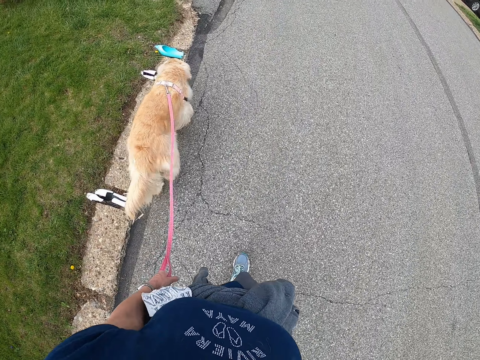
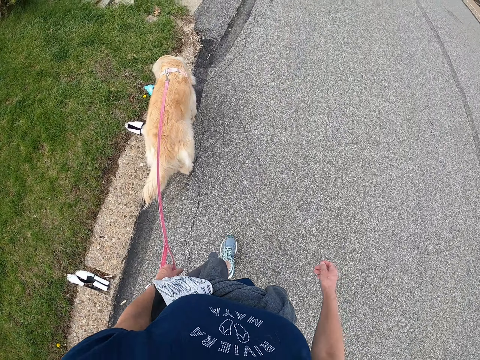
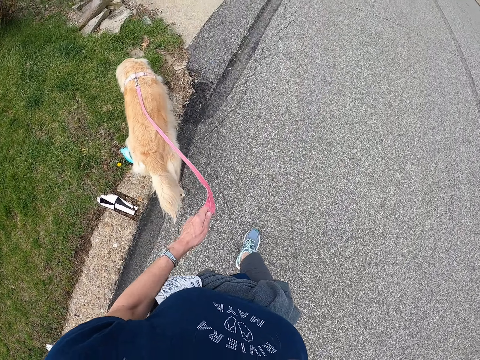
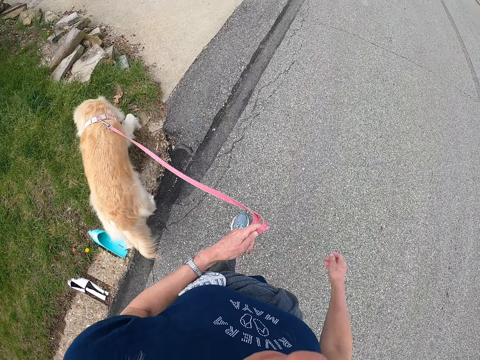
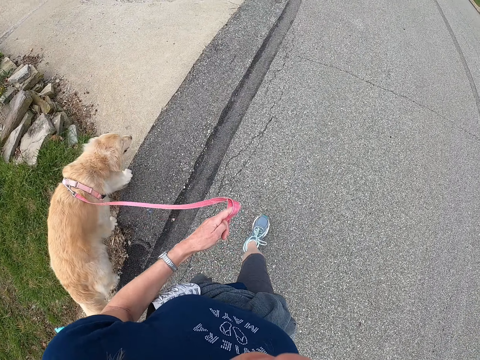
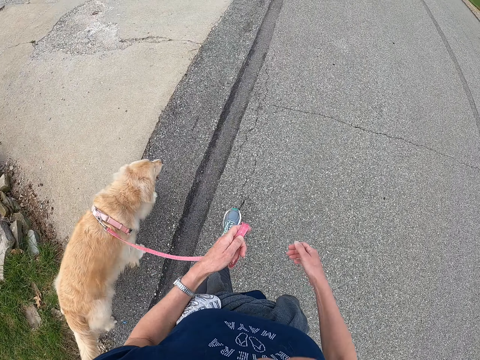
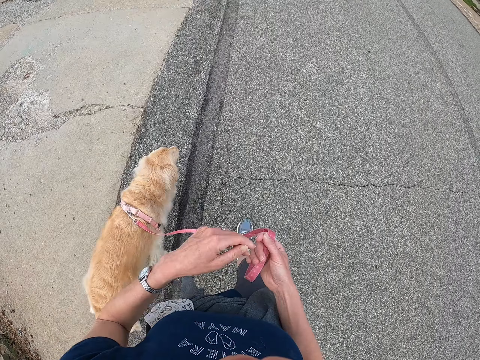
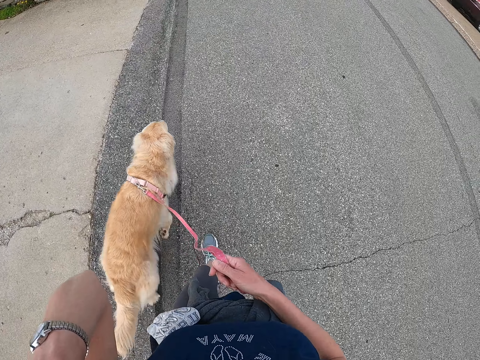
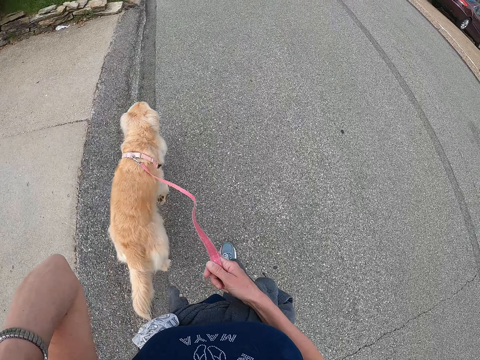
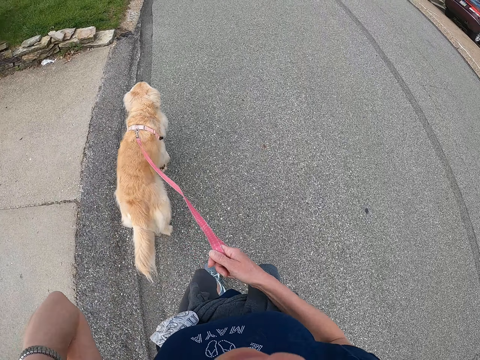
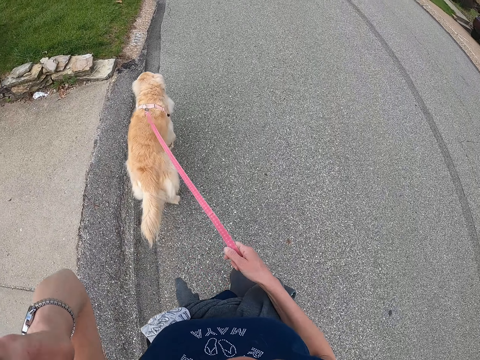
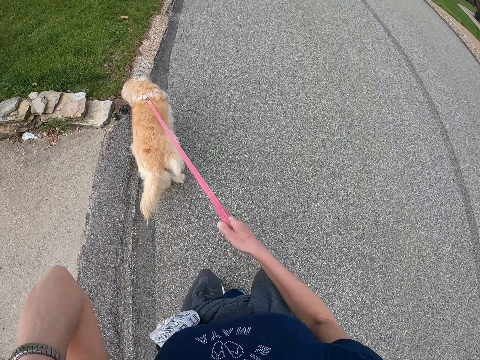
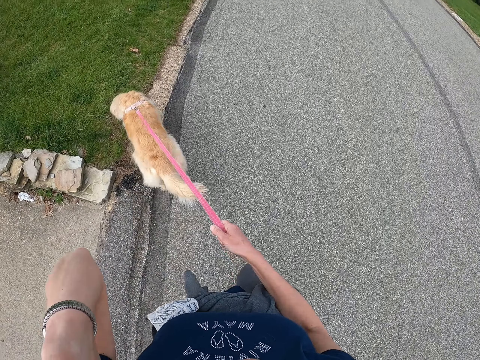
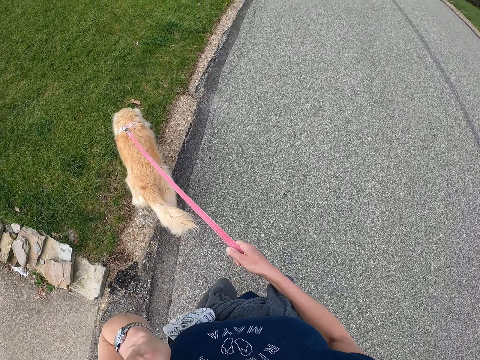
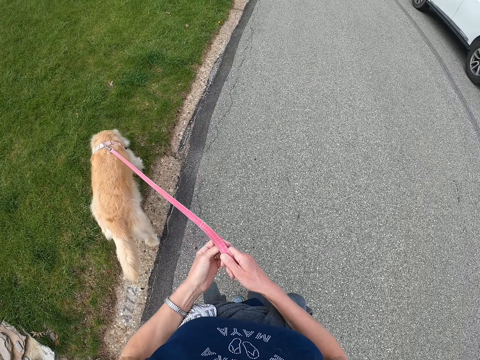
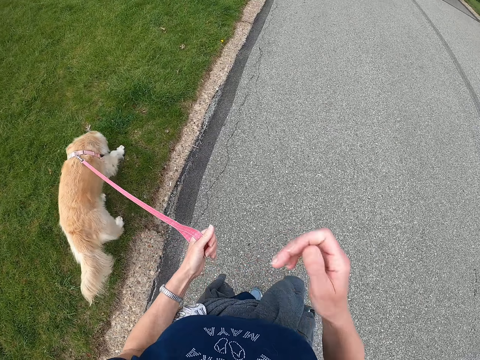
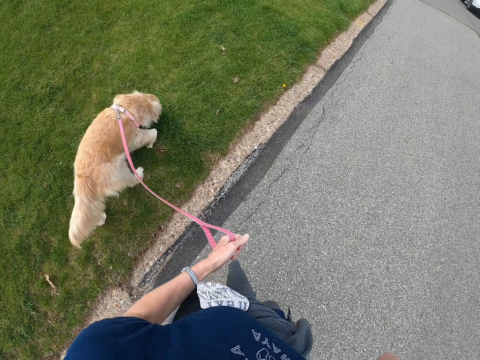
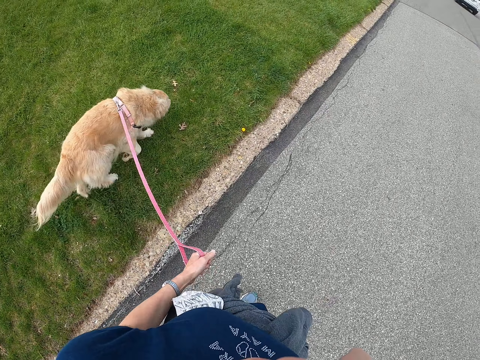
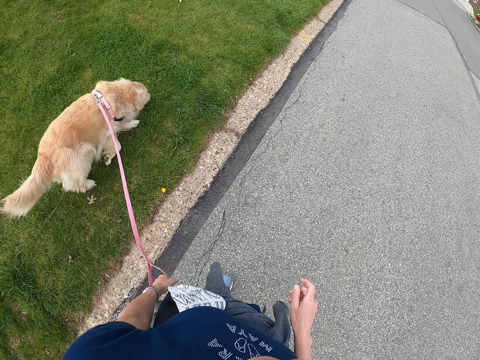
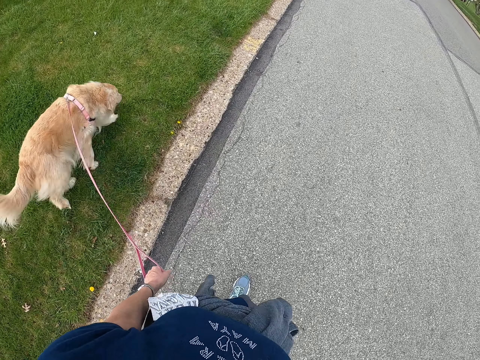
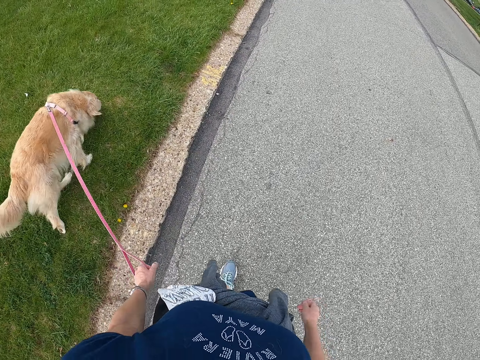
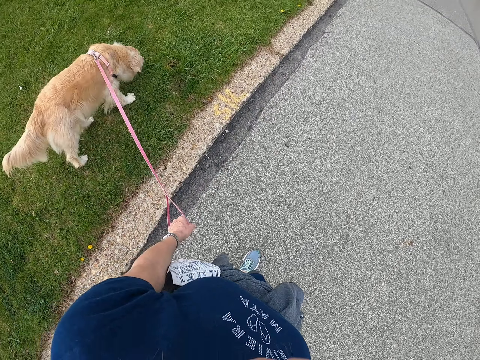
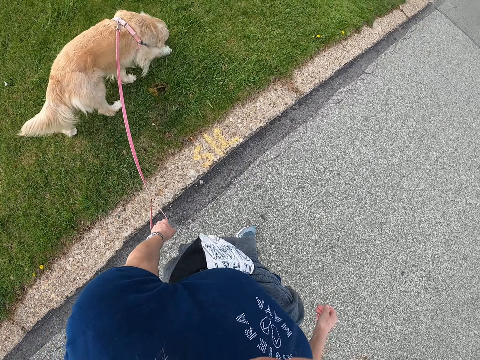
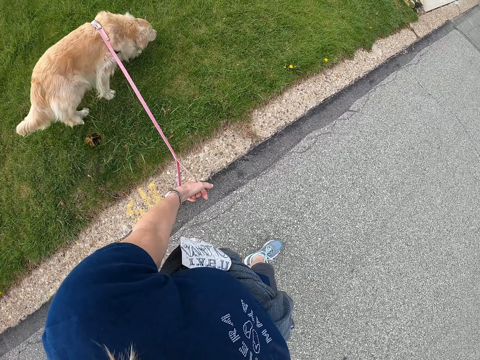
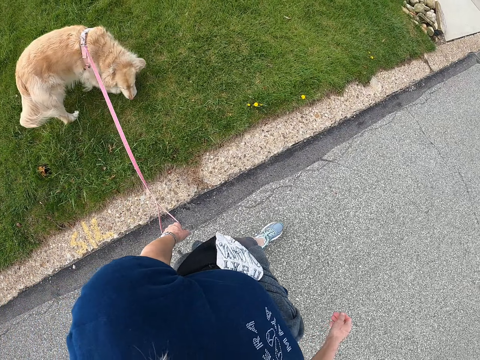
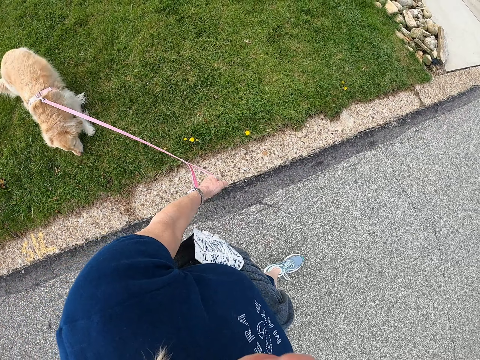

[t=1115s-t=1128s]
The camera wearer holds the leash with the right hand. They raise the left hand. They adjust the camera. They pass the leash to the left hand. They hold the leash with the left hand. They raise the right hand. They adjust the camera. They lower the right hand. They walk with the dog on the road.

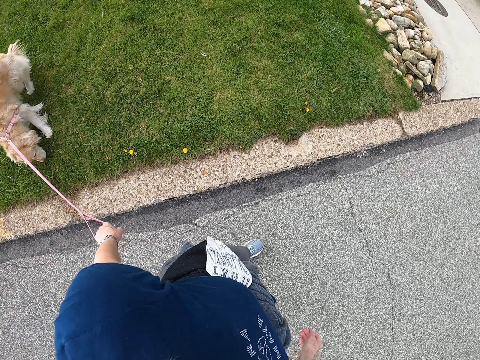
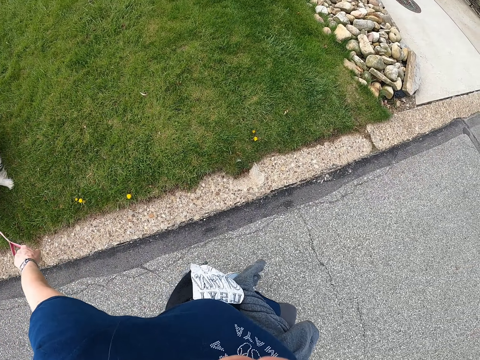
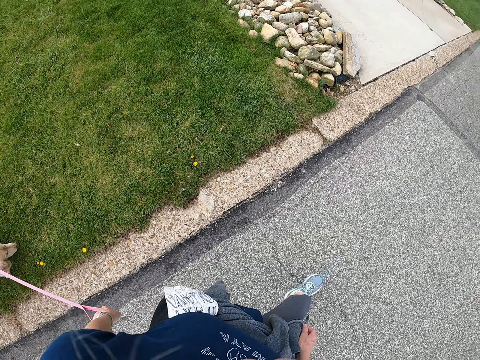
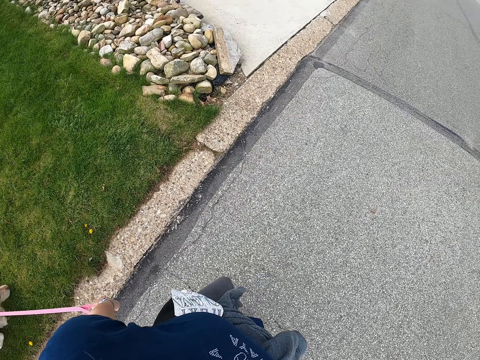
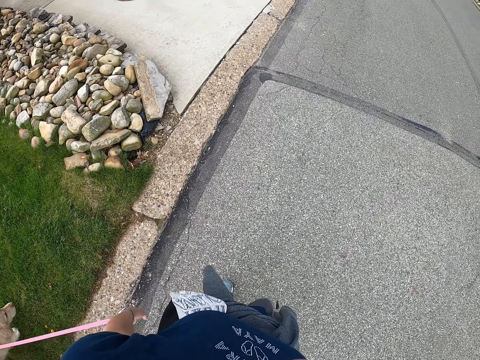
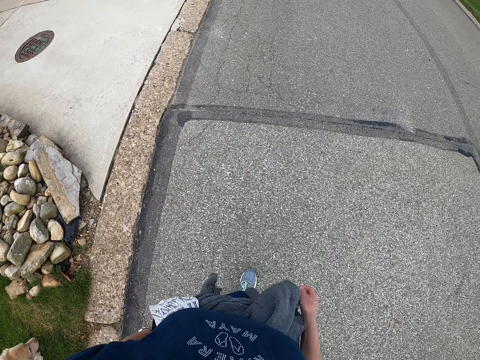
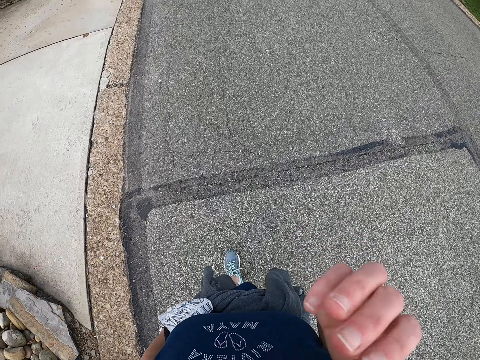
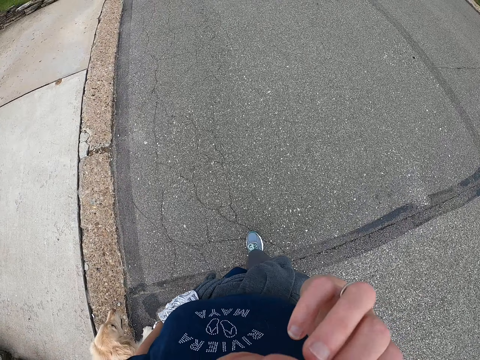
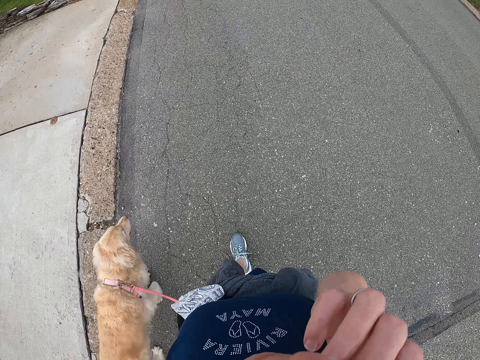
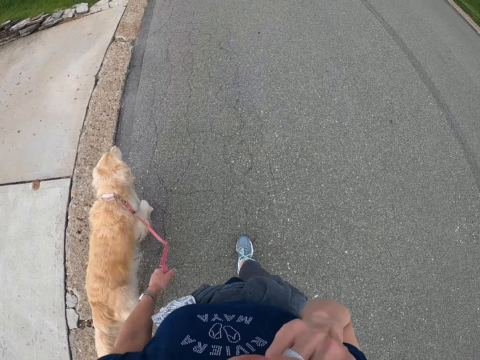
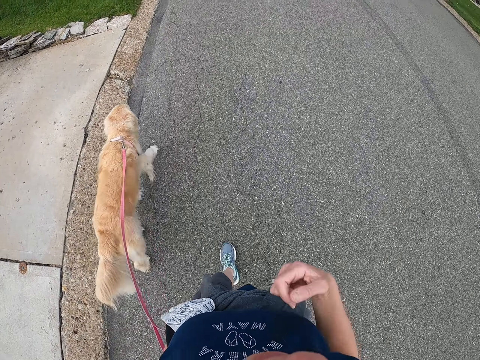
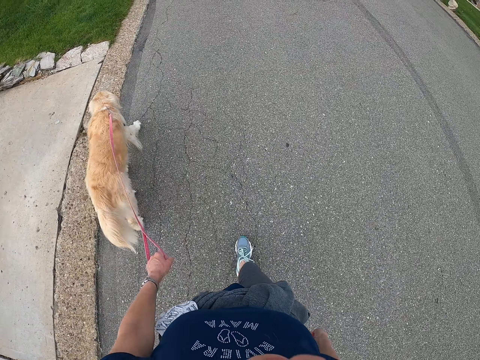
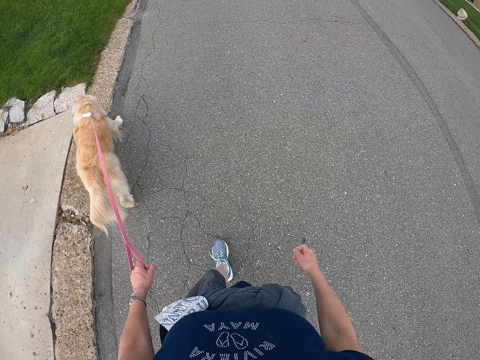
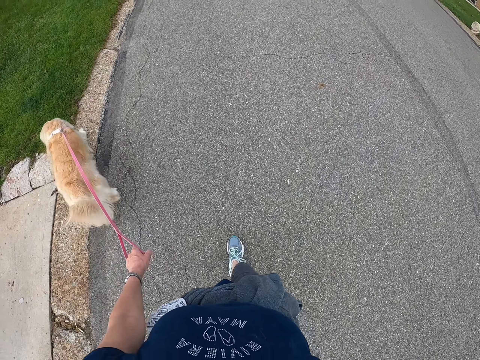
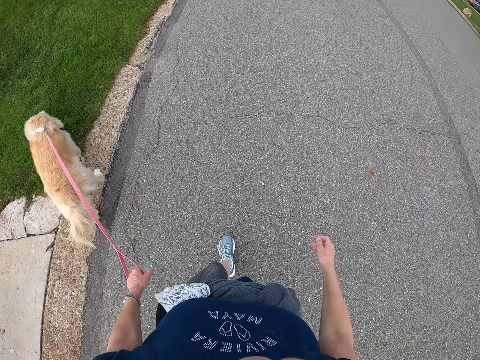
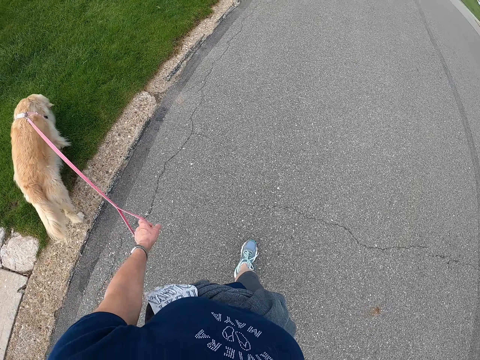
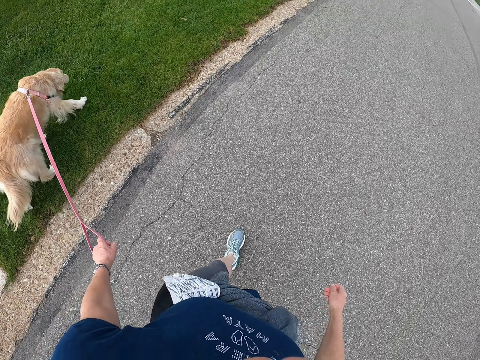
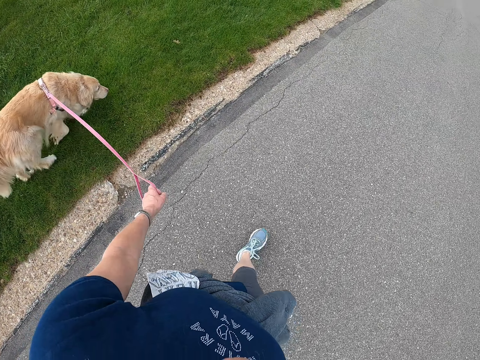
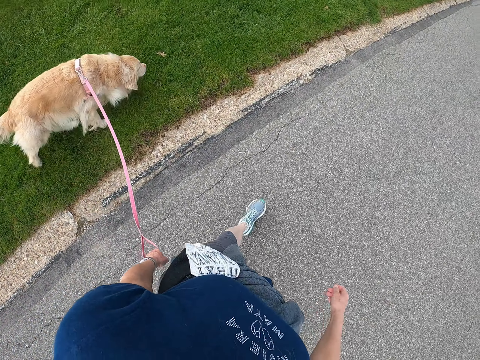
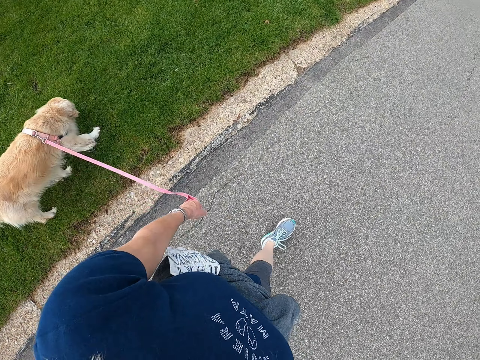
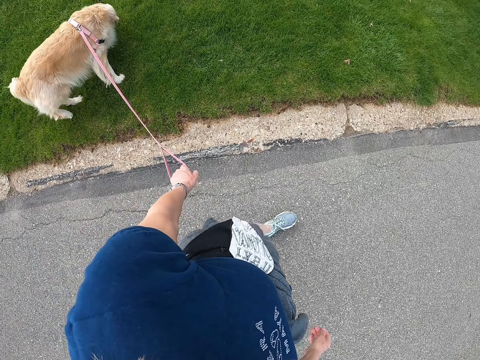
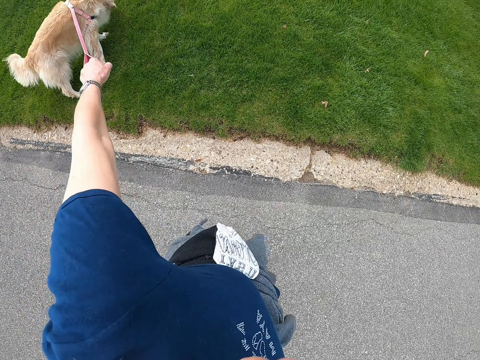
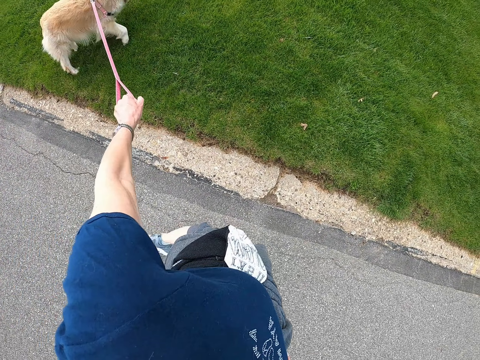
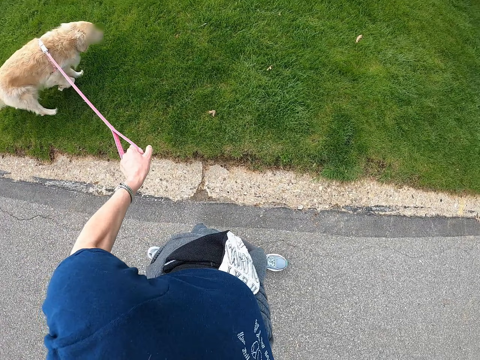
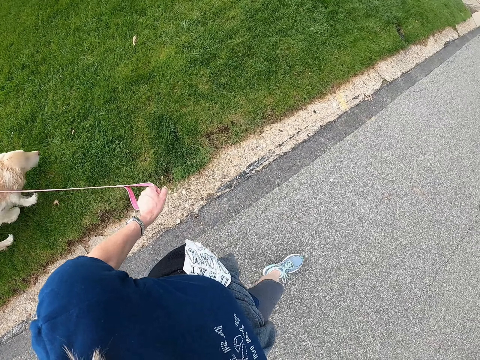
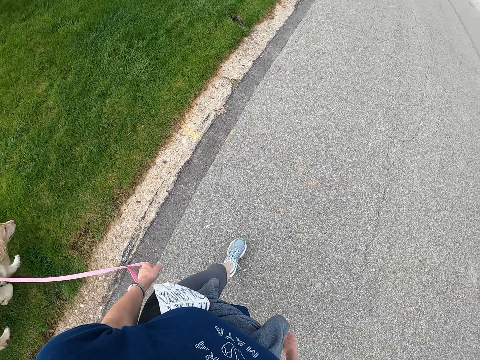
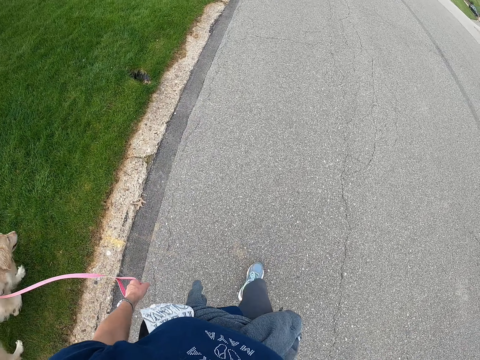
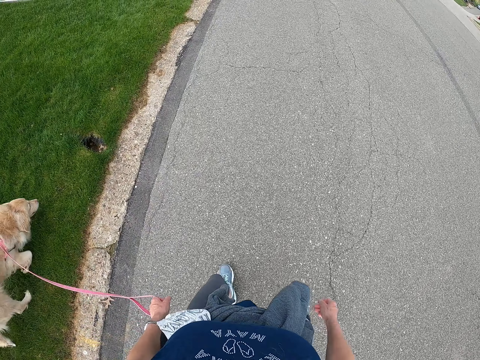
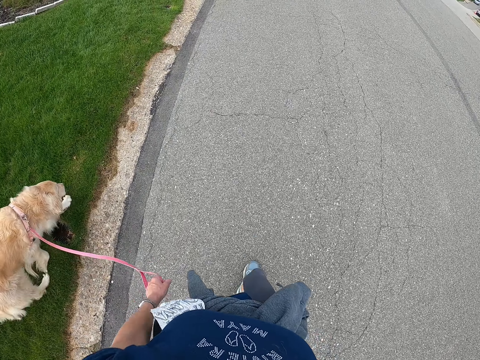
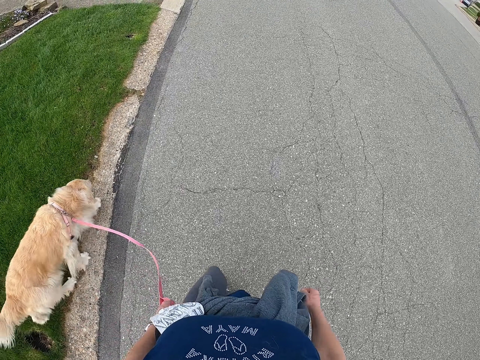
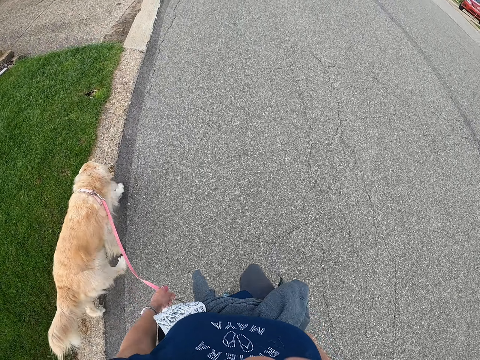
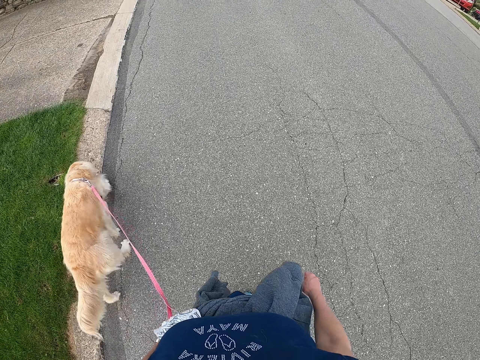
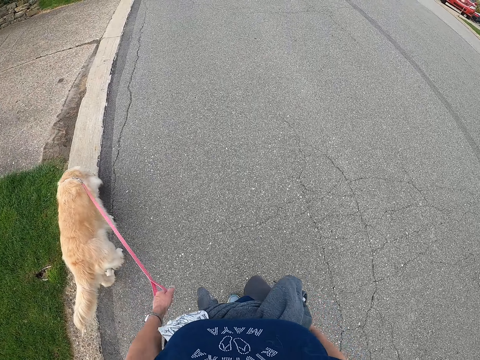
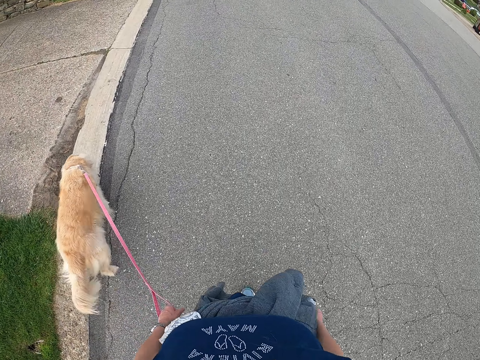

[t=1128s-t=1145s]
The camera wearer pulls the leash. They walk with the dog on the road. They raise the right hand. They adjust the camera. They lower the right hand. They walk with the dog on the road. They stare at the dog. They pull the leash. They walk with the dog on the road.
